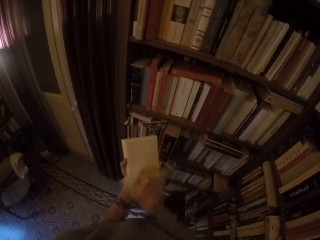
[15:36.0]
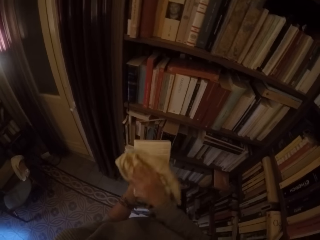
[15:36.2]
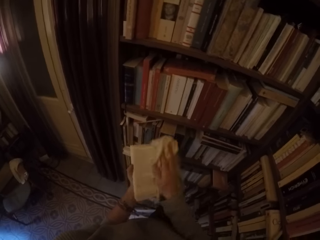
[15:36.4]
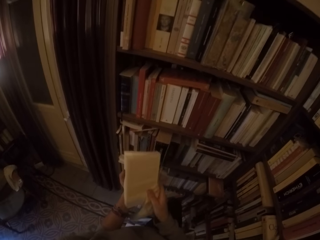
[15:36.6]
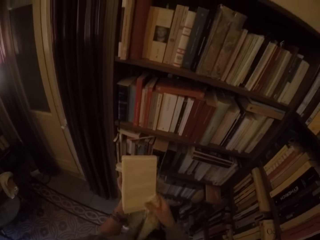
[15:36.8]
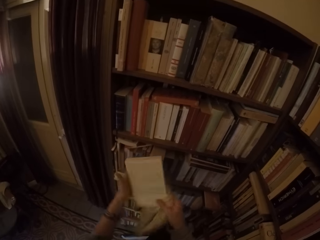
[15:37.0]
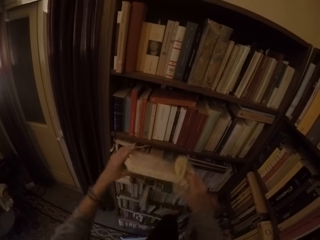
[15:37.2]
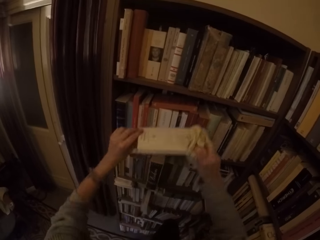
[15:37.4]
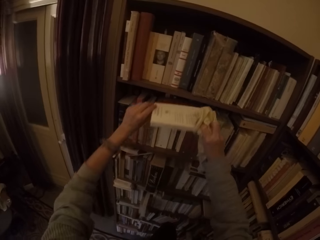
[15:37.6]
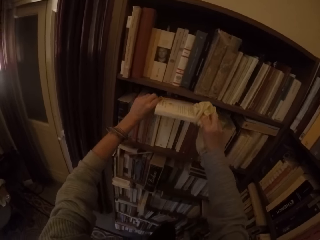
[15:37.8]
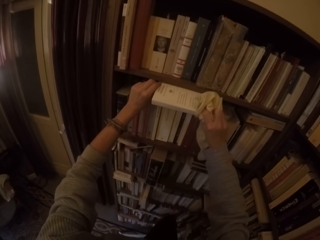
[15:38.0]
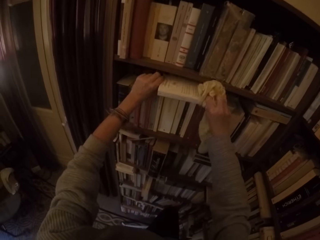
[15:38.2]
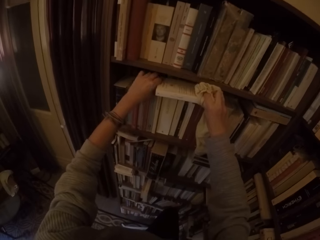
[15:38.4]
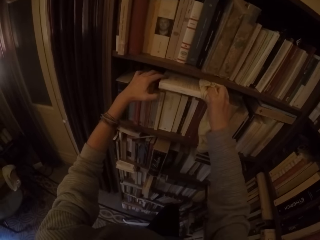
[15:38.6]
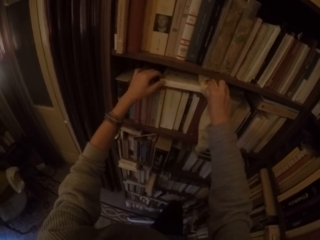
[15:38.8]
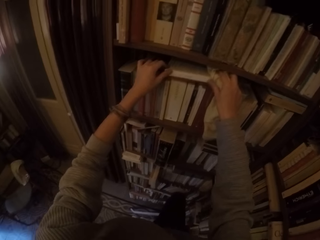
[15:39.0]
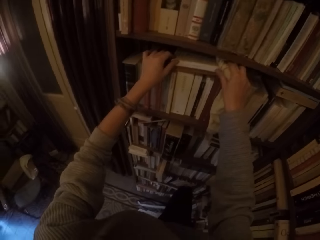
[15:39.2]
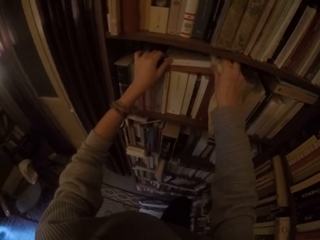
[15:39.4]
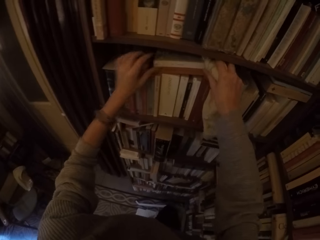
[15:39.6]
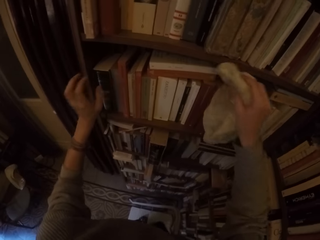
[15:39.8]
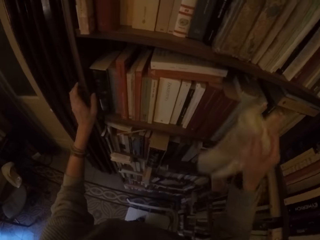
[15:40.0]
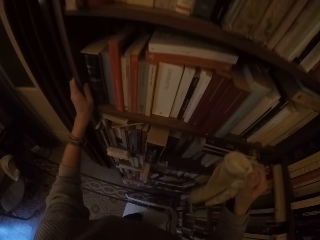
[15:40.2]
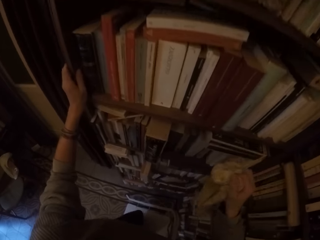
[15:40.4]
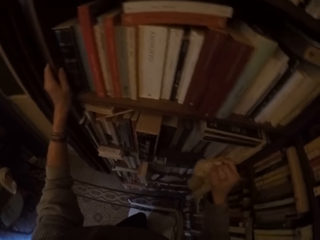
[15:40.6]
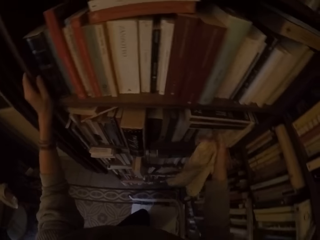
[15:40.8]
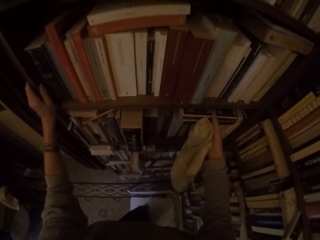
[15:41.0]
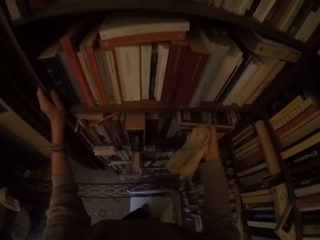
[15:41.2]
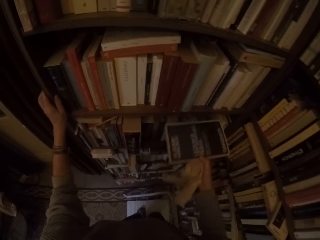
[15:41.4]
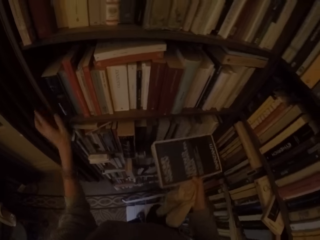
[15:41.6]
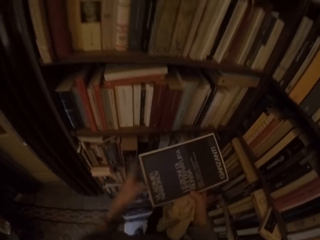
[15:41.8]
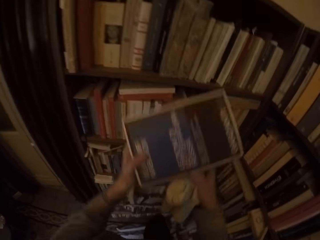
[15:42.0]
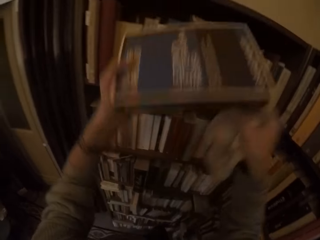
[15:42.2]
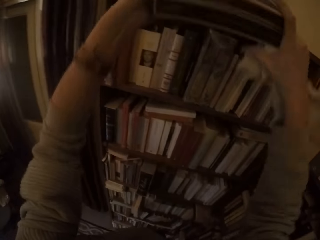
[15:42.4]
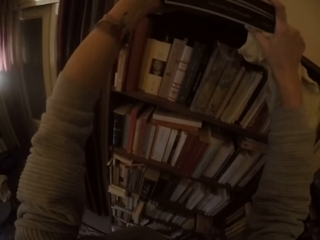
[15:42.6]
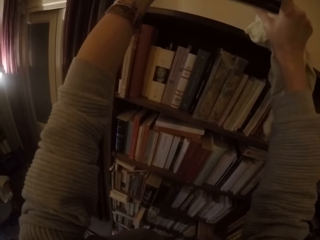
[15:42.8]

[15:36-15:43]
The camera wearer puts the book on the shelf with both hands. He picks up two books from the shelf with his right hand. He places the books on the top of the shelf with both hands.

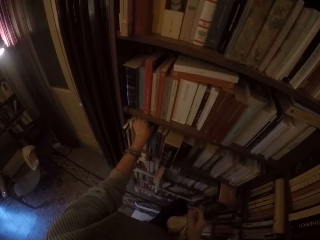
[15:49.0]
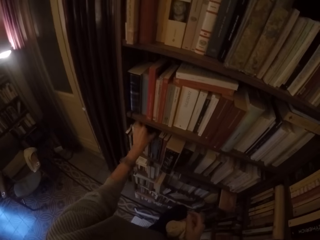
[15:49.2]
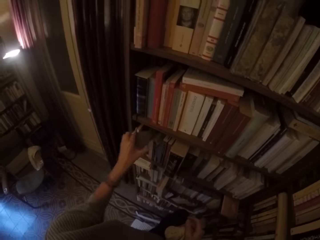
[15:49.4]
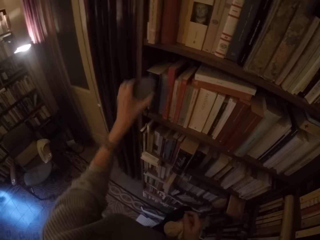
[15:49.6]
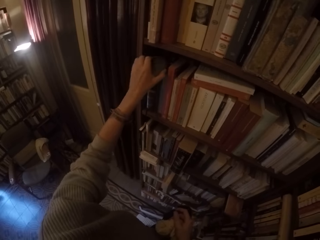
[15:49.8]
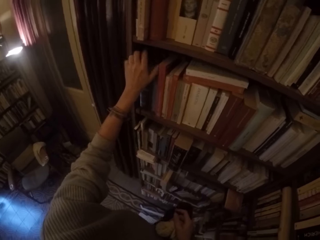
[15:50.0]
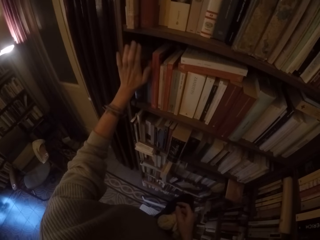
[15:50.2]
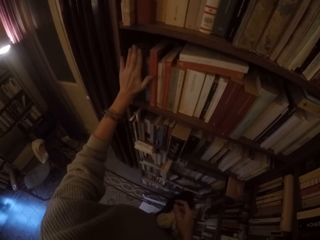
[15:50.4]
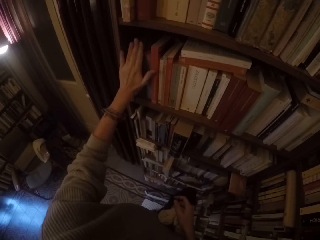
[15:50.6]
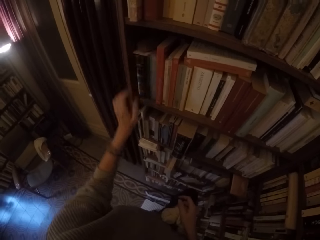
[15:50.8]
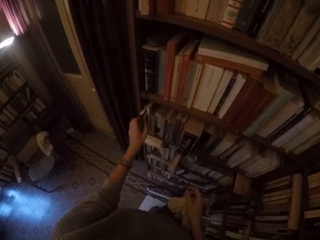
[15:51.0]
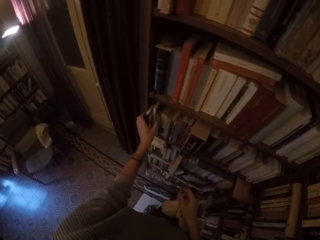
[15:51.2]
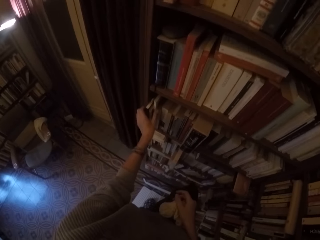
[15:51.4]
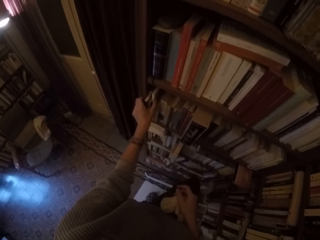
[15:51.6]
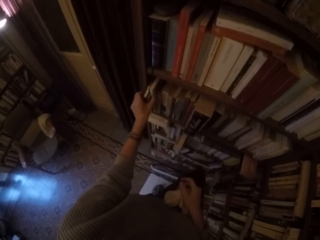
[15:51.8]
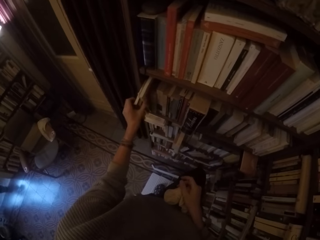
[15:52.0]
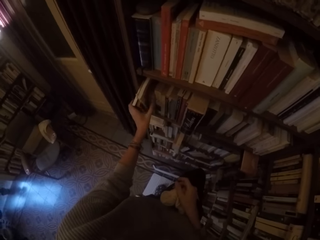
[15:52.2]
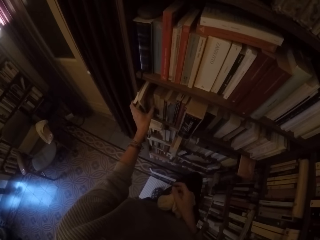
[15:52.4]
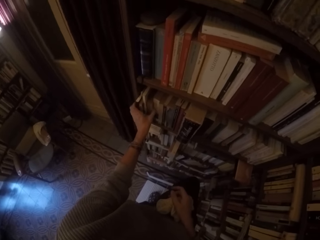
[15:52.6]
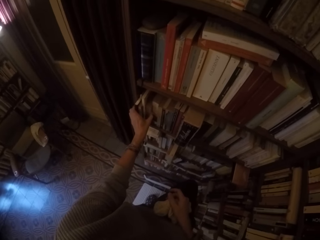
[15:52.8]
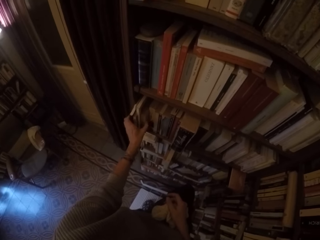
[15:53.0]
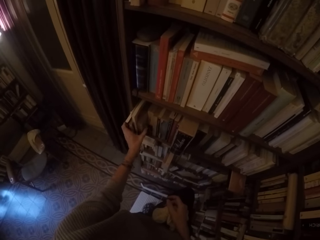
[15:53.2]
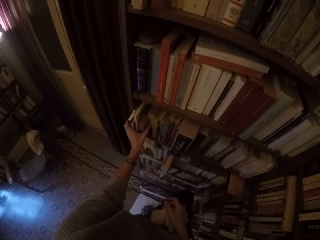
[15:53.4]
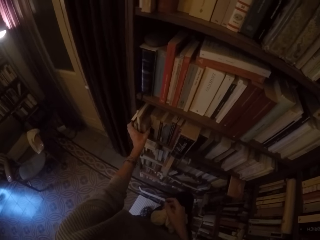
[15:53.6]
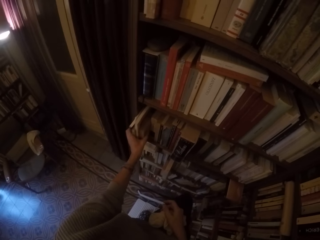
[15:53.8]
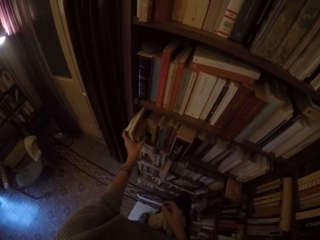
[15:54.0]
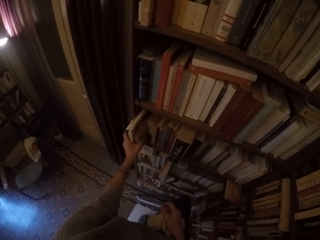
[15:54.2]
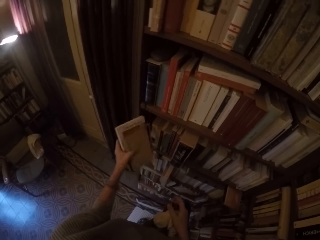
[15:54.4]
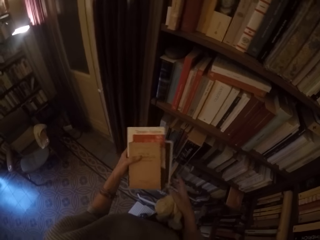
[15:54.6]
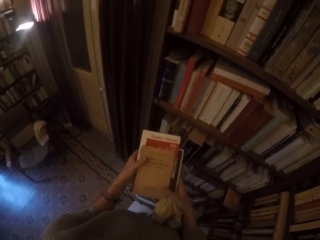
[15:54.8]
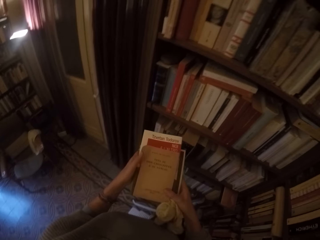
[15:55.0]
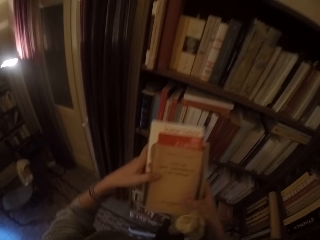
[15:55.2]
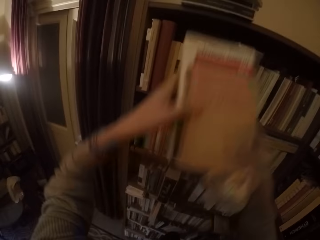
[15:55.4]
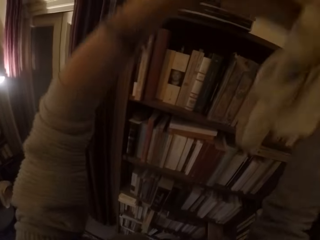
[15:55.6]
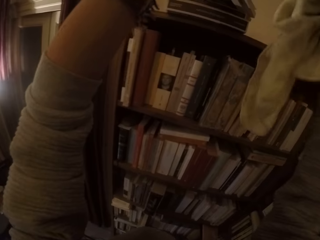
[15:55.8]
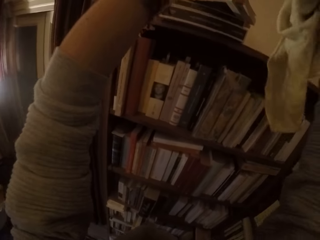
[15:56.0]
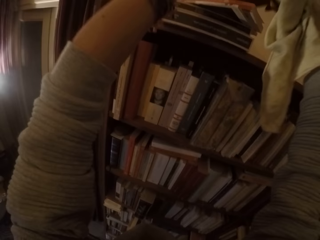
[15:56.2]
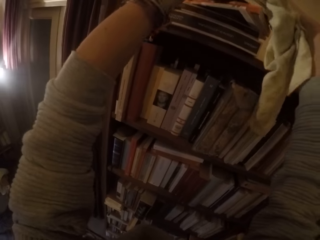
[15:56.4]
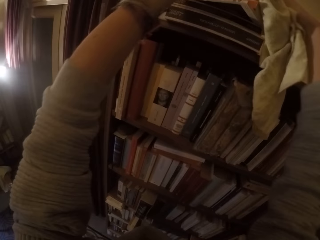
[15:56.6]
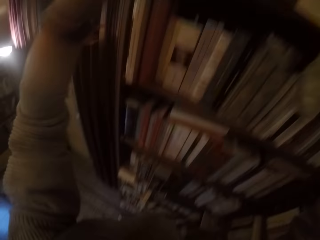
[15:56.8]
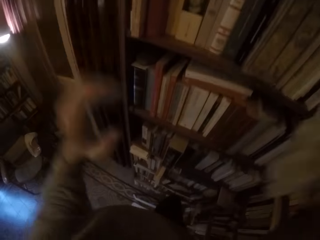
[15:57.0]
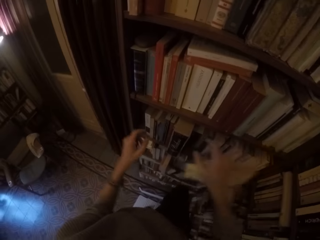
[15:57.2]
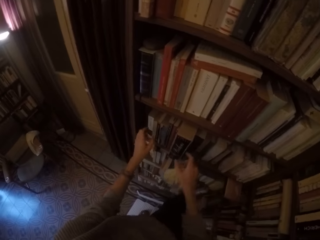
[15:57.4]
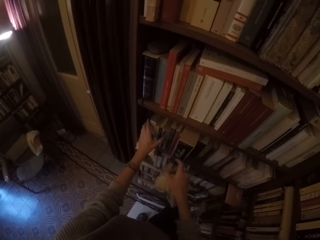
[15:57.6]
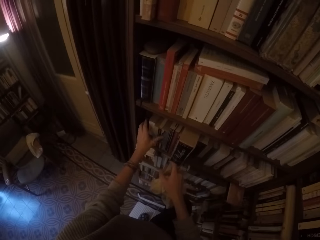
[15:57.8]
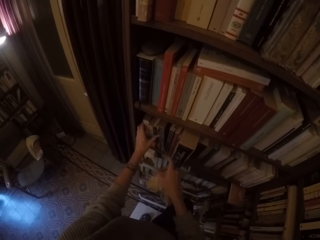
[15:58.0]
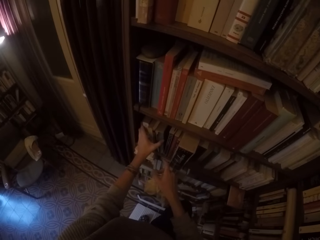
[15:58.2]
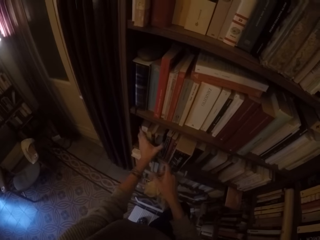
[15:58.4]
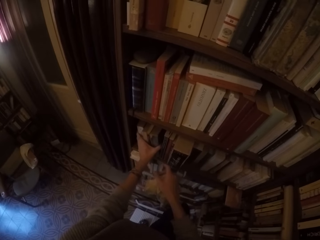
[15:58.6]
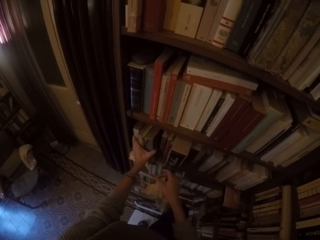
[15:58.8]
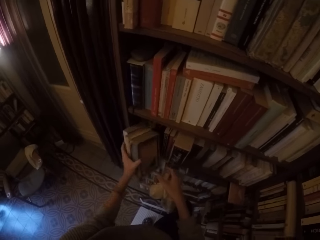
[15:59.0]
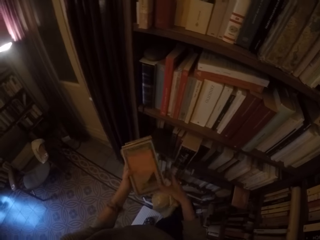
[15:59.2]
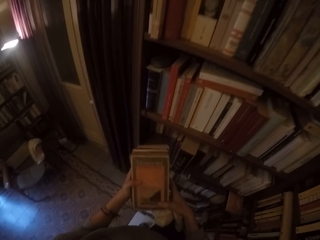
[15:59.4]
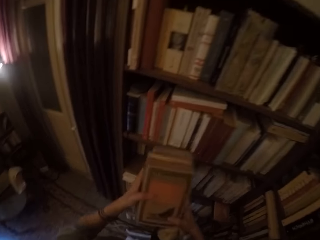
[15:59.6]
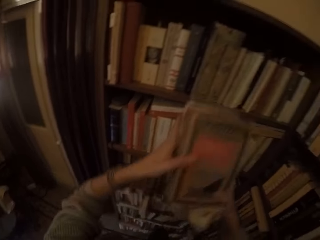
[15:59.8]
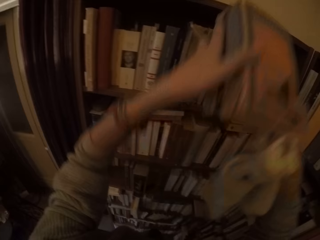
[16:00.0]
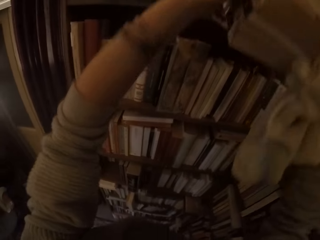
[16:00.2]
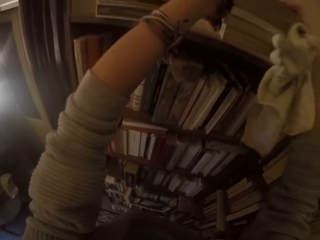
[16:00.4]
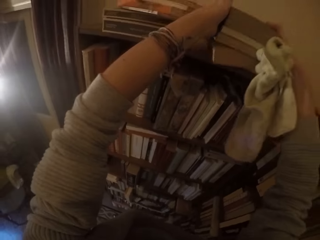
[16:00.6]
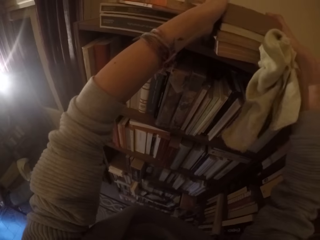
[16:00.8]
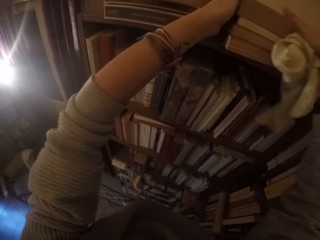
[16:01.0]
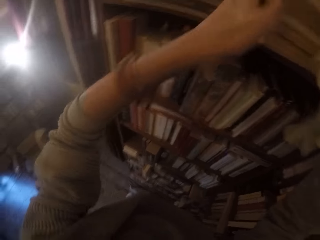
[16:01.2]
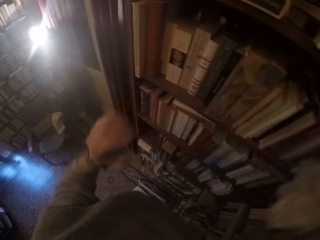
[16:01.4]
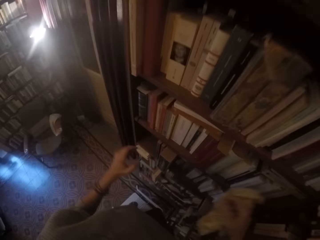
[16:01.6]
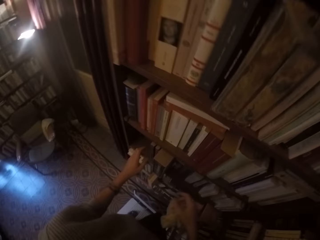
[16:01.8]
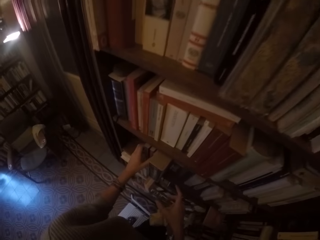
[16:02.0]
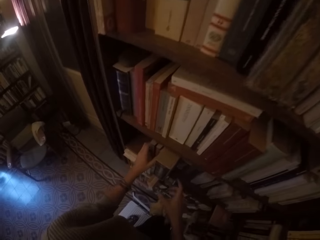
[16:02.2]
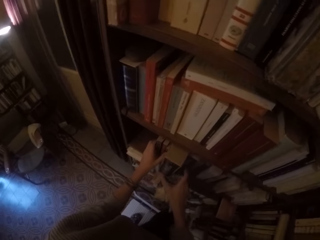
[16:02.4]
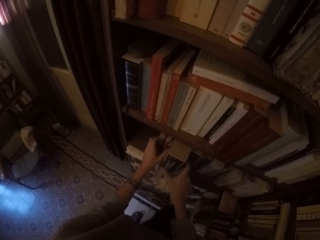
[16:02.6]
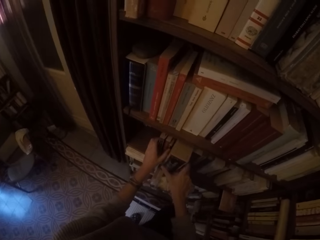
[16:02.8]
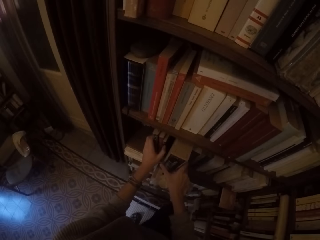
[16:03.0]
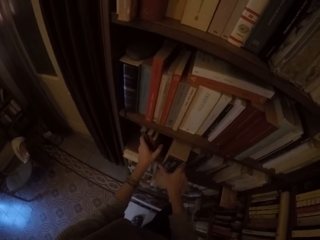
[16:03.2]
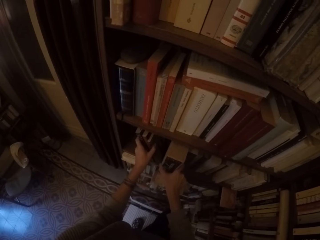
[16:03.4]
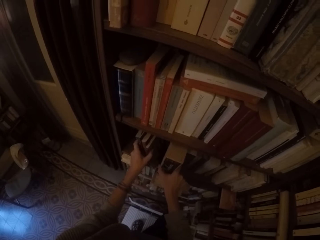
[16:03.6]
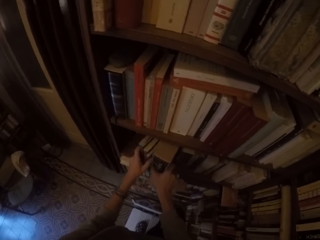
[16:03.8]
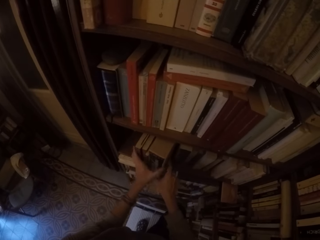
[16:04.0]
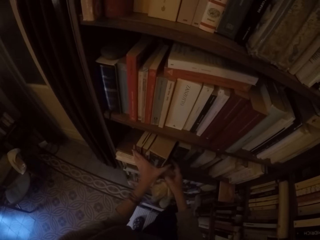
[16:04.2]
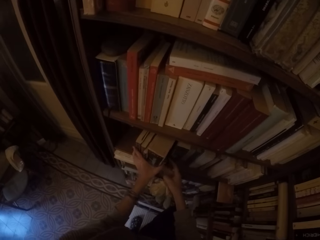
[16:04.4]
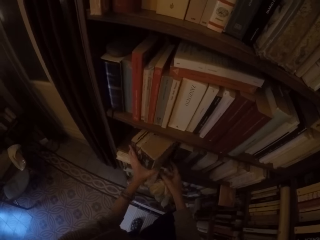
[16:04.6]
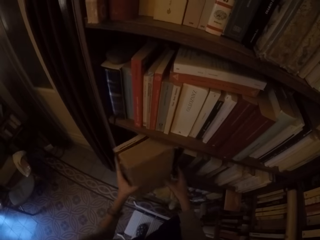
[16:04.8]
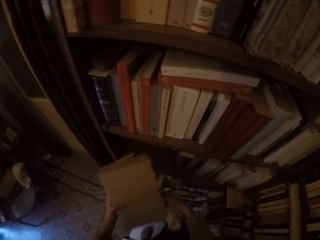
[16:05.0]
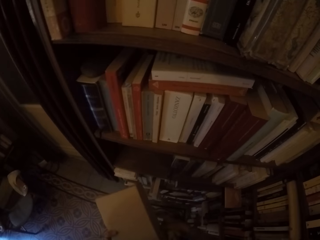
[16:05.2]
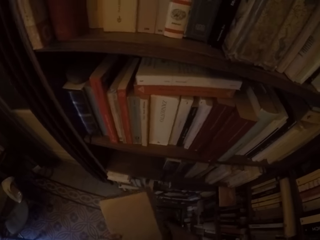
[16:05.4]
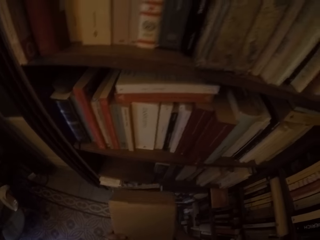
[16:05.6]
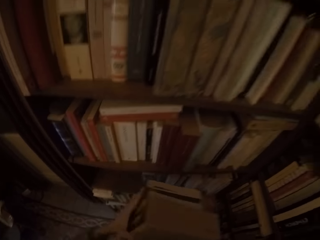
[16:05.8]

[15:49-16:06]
The camera wearer removes a book from the shelf. He picks up a stone from the shelf with his left hand and puts the stone on the shelf with his left hand. He picks up four books from the shelf with his left hand. He puts the books on the top of the shelf with both hands. He picks up another four books from the shelf with his left hand. He puts the books on the top of the shelf with both hands. He picks up another four books from the shelf with both hands.
